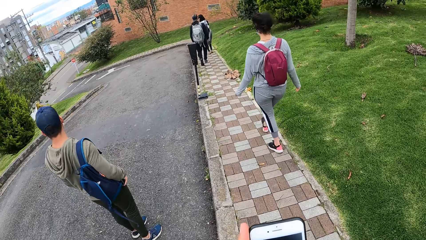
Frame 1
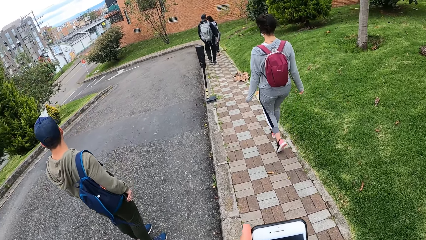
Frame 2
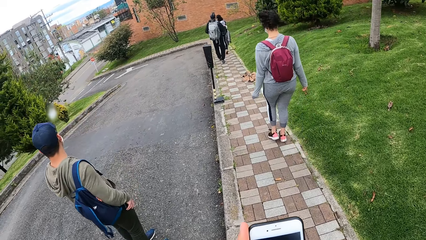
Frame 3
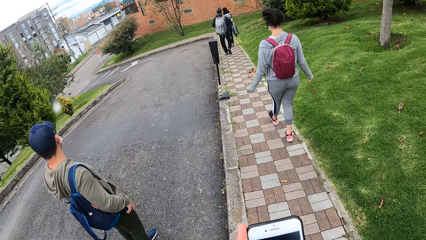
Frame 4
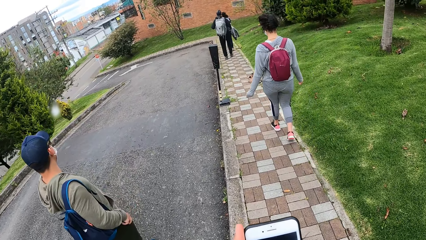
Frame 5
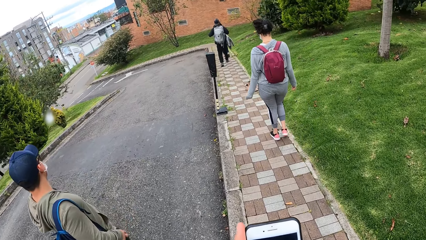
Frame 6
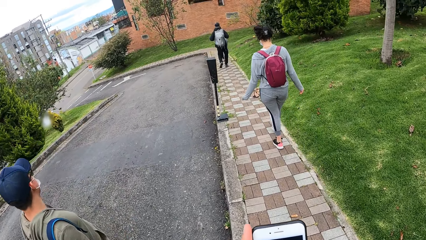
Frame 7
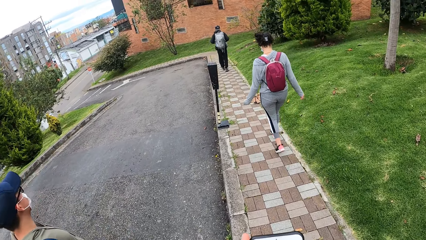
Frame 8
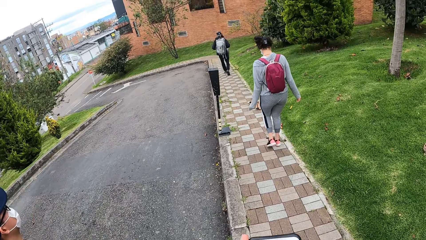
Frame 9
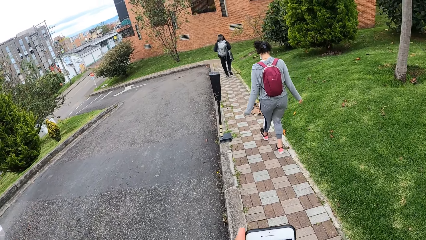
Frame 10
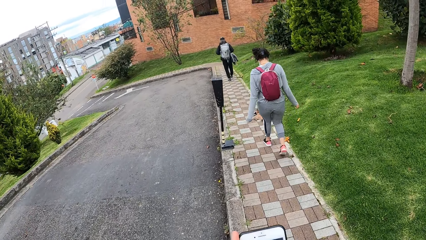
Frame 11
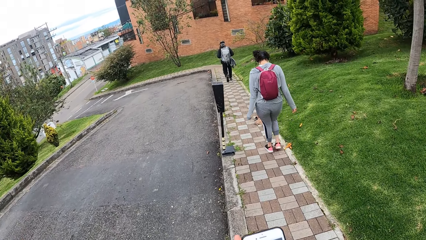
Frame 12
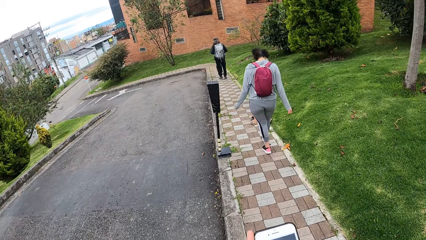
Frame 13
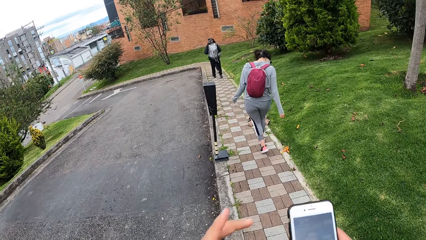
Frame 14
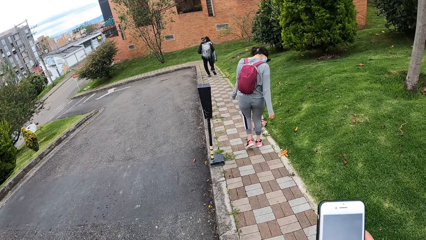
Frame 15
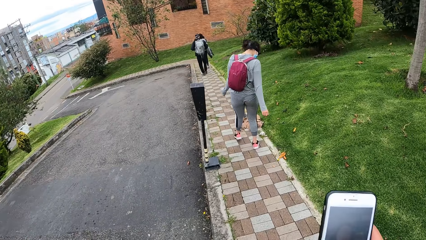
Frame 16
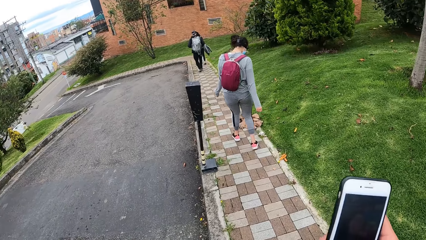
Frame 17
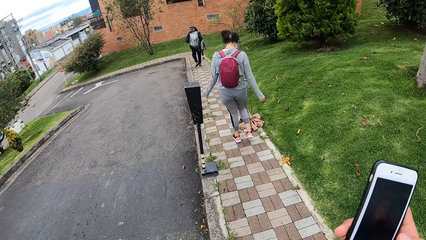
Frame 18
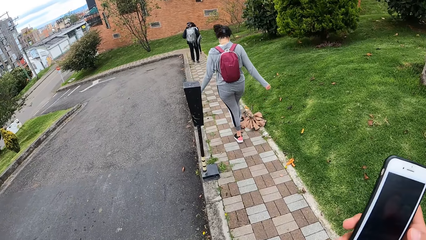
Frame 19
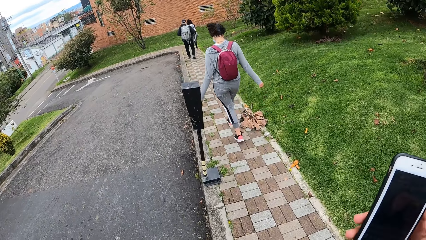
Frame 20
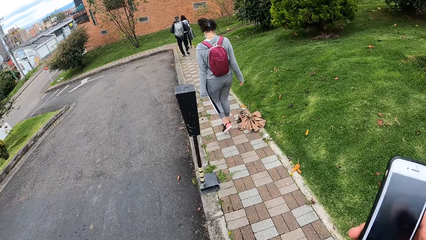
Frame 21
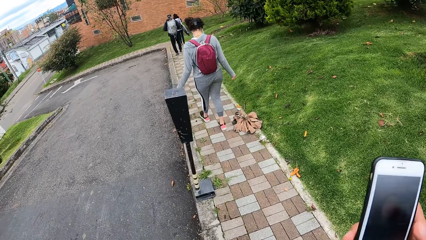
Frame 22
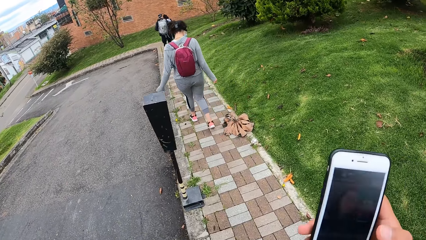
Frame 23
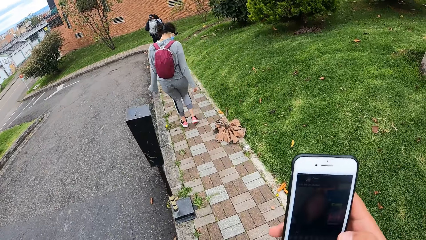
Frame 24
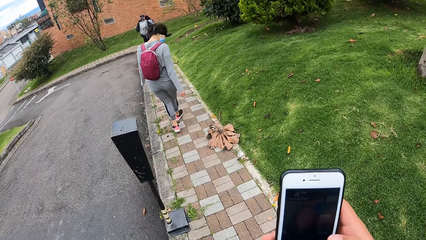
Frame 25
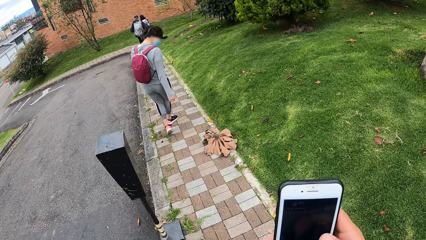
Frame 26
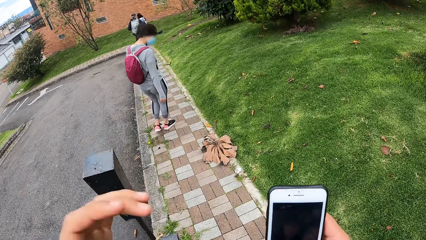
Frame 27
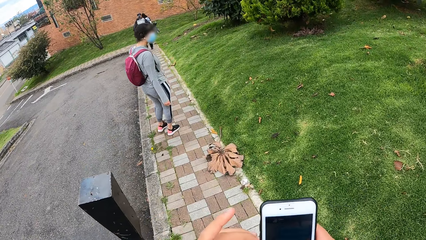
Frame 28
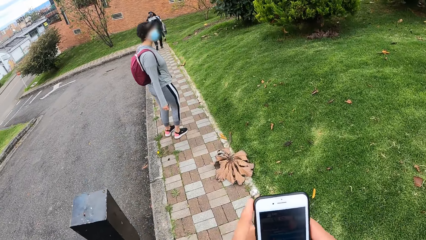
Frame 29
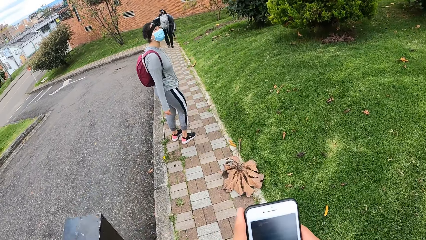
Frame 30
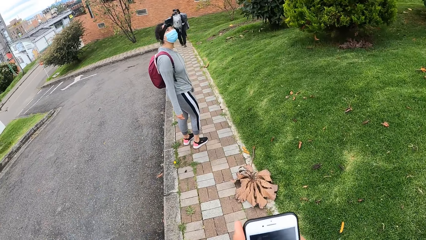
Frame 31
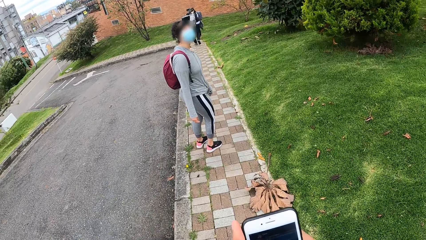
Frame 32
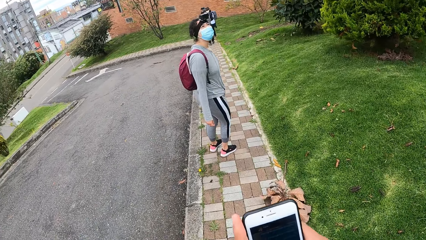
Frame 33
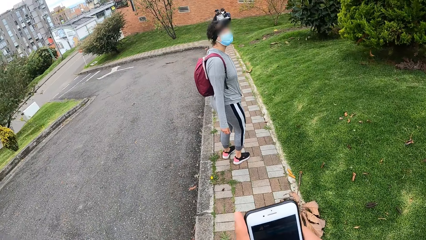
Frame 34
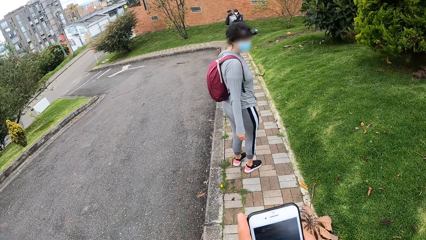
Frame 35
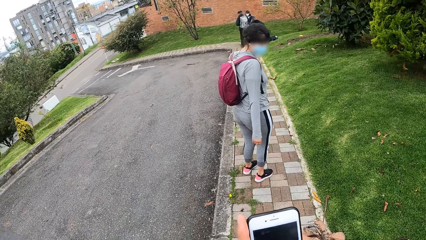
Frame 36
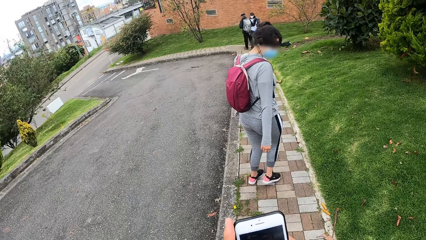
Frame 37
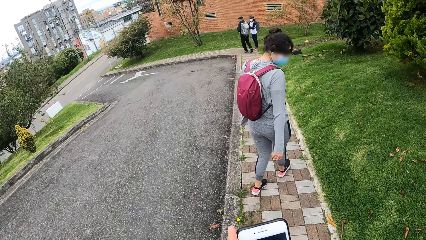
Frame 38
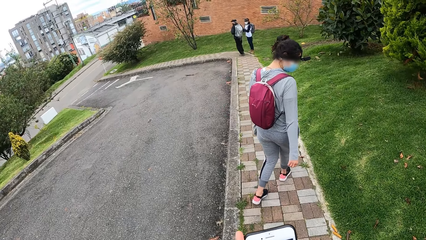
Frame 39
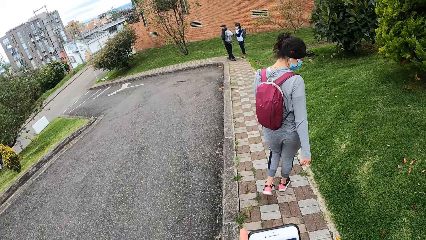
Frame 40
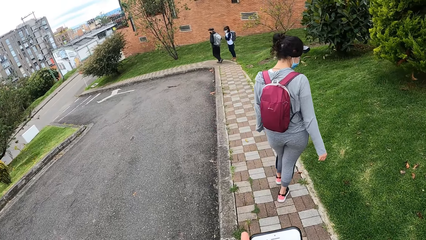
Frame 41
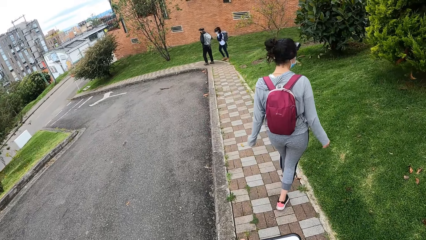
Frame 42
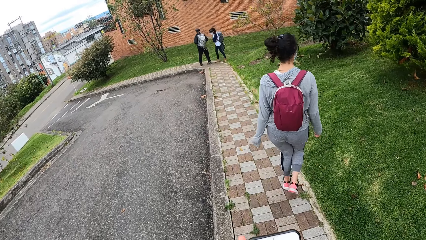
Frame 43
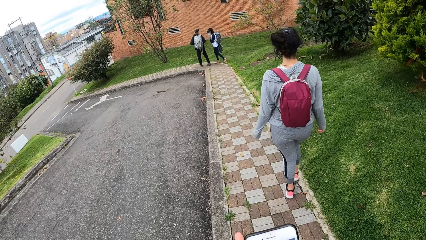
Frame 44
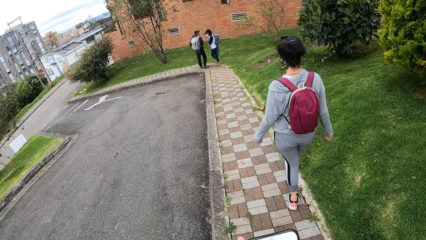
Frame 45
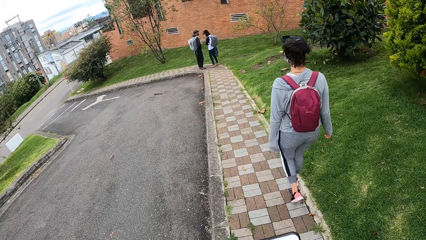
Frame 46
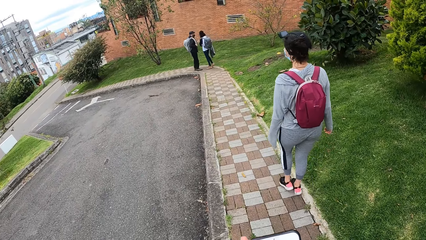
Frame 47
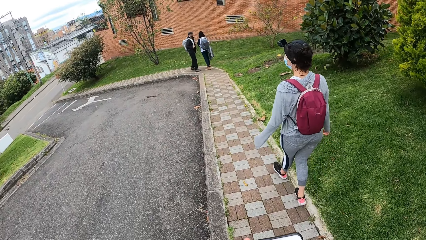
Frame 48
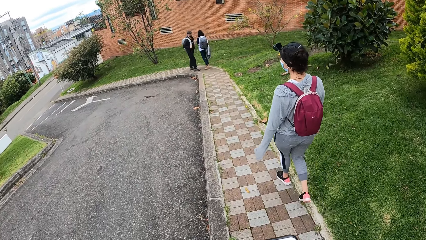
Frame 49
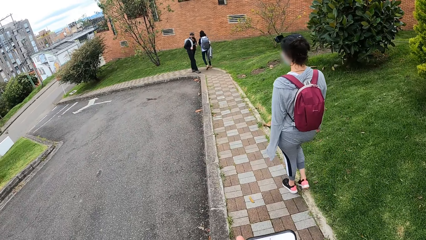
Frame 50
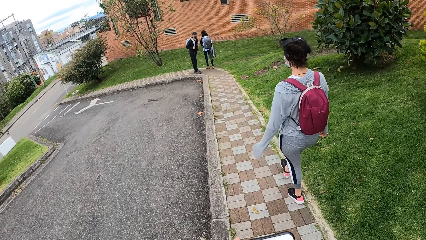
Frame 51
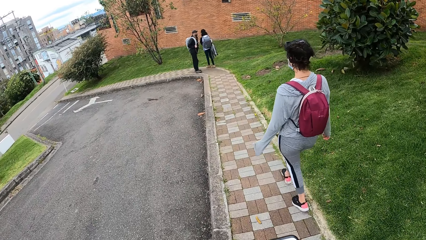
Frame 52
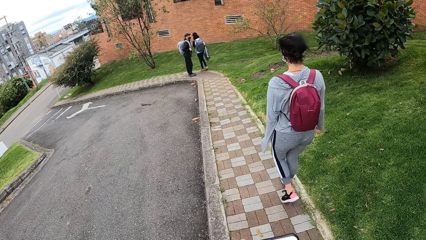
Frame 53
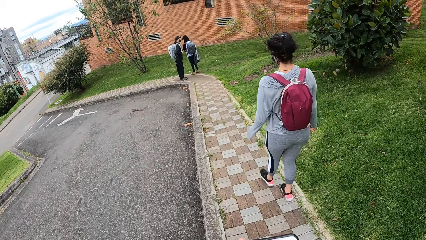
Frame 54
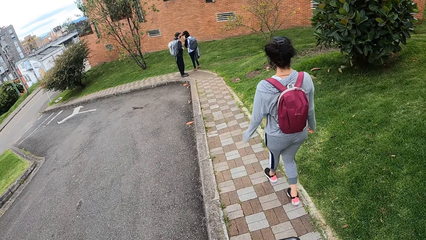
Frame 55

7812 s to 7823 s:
A man inserts the mobile phone into his pocket. The camera wearer lifts his left hand upwards to his head. He walks along the pavement and operates the phone.

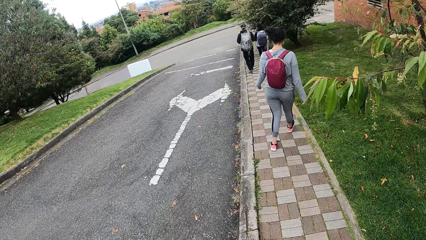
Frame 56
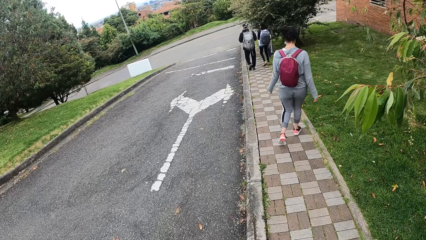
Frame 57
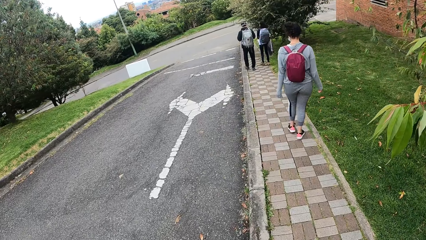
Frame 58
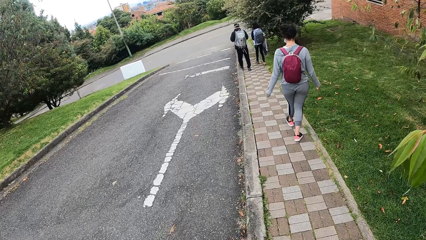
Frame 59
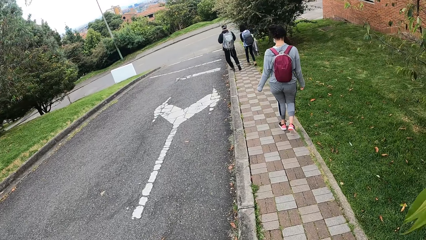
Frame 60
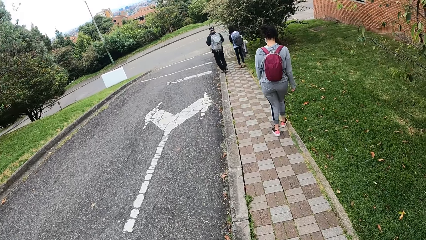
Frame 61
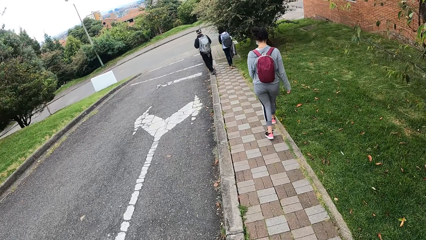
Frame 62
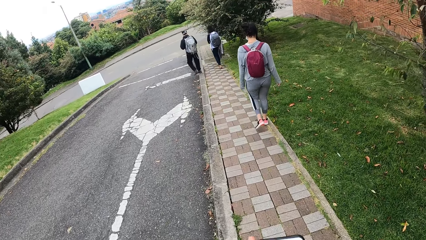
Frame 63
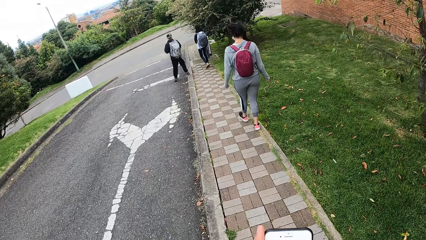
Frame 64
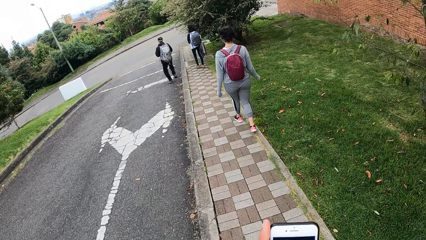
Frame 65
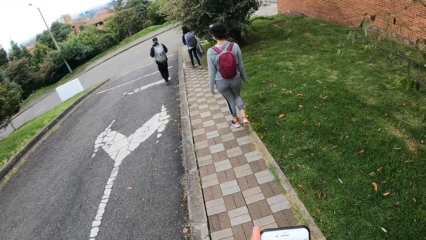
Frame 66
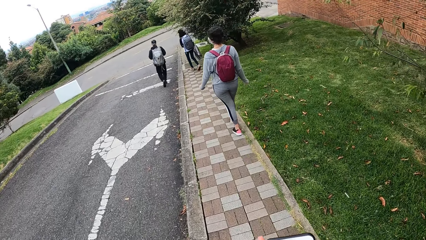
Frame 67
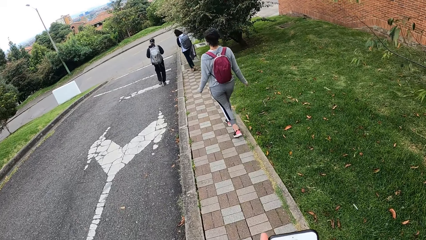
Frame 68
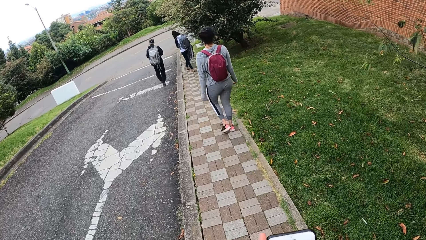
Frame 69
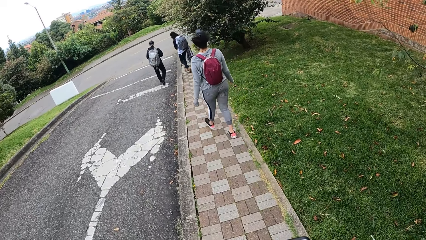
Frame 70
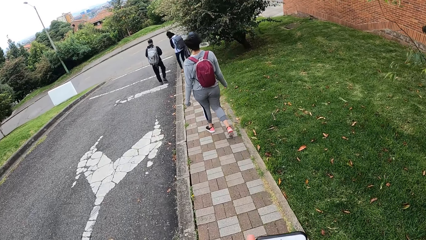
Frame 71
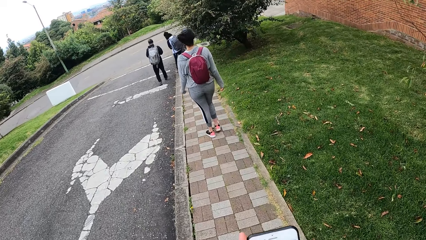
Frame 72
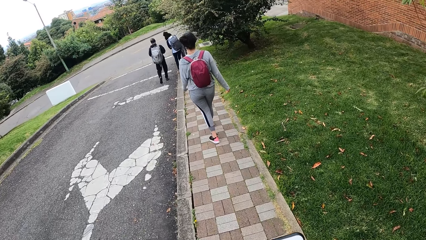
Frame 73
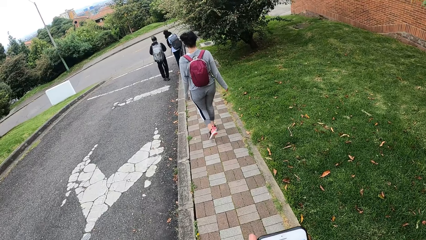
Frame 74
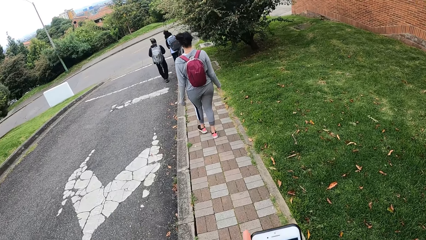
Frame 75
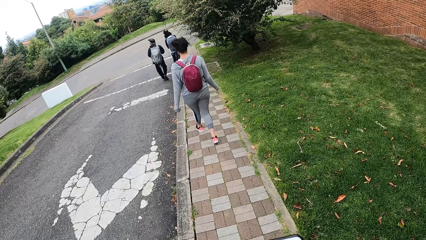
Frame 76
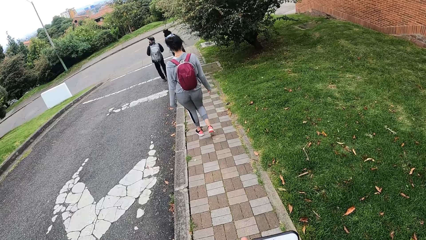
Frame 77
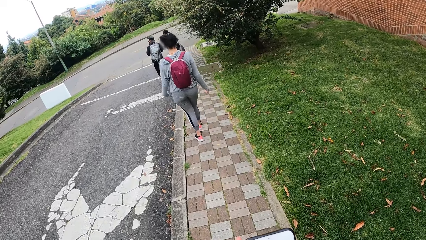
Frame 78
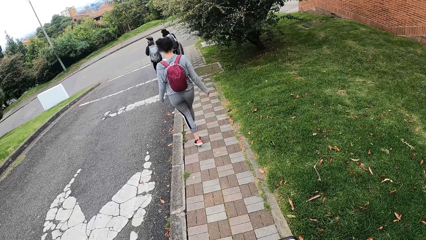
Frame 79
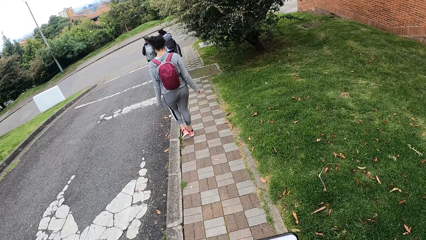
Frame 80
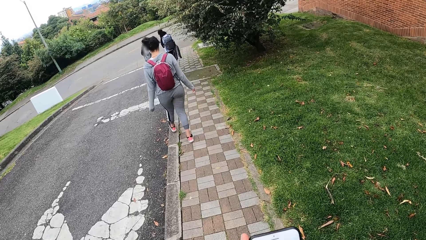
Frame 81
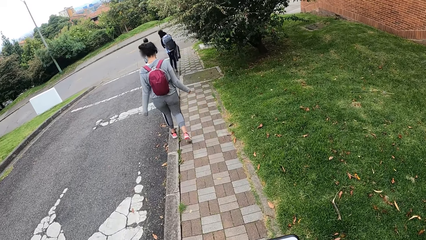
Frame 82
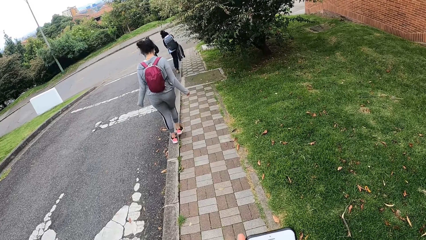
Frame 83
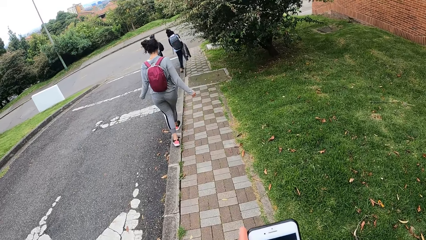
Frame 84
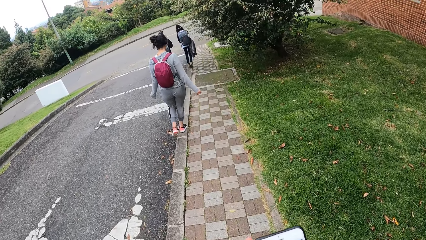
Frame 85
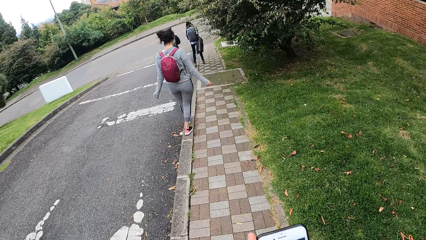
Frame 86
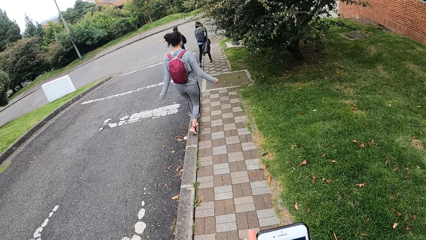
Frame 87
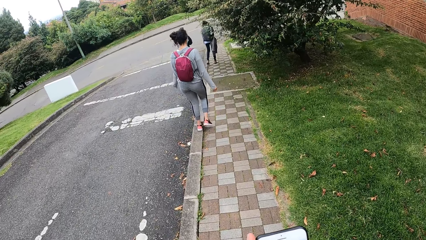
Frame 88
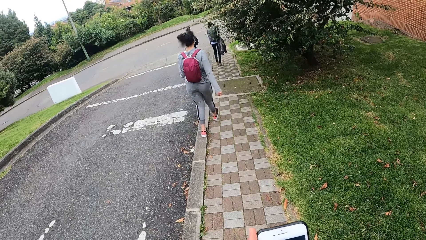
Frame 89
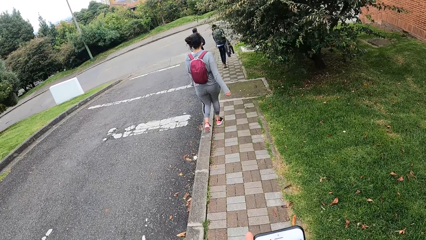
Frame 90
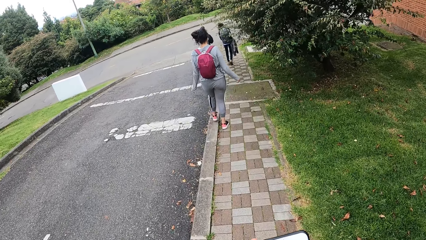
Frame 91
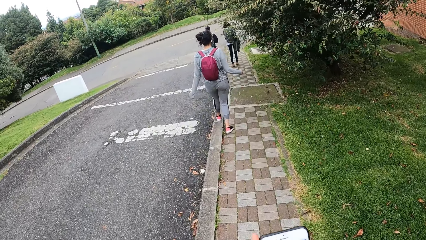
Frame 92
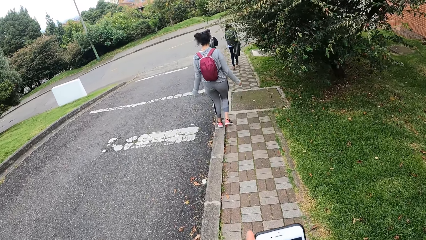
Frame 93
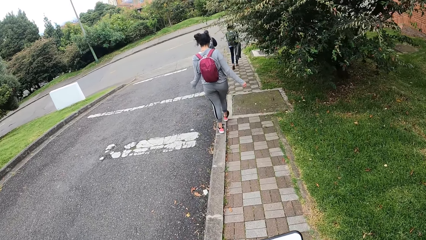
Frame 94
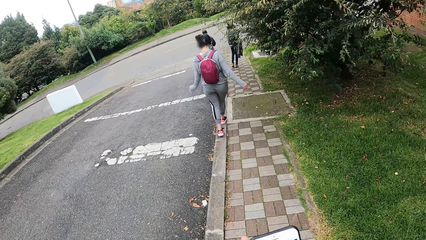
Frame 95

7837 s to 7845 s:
The man steps into the road. The camera wearer walks along the pavement.
